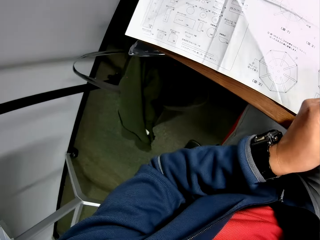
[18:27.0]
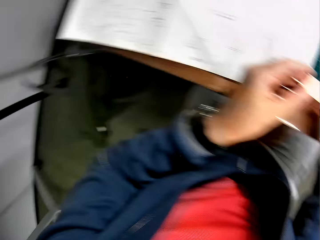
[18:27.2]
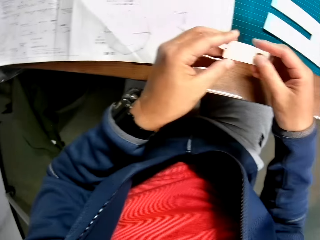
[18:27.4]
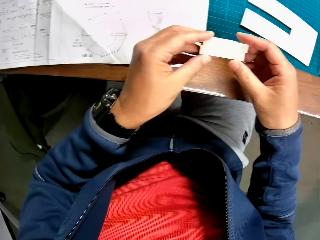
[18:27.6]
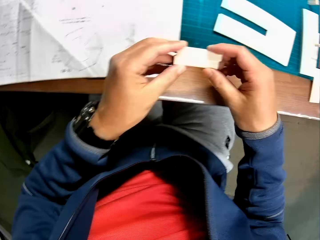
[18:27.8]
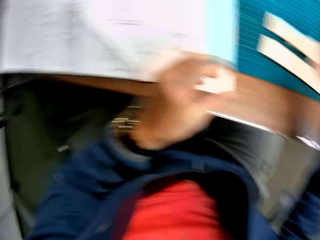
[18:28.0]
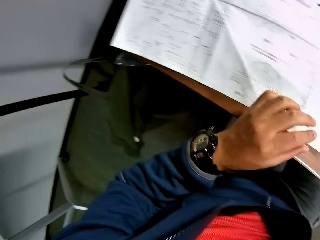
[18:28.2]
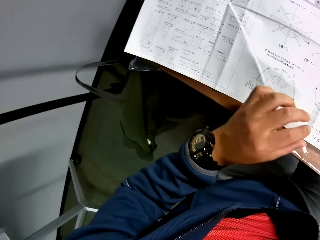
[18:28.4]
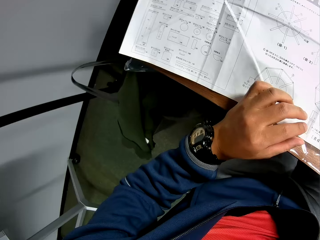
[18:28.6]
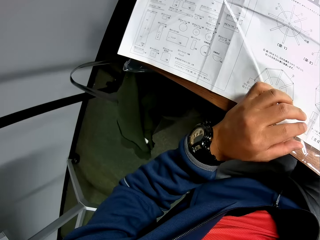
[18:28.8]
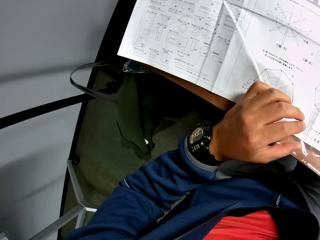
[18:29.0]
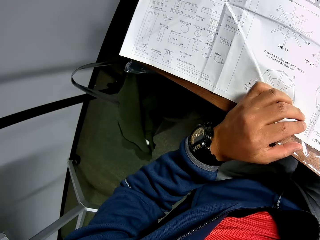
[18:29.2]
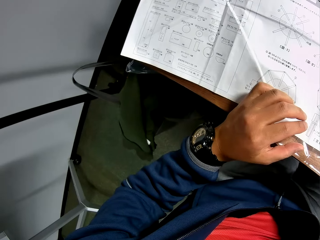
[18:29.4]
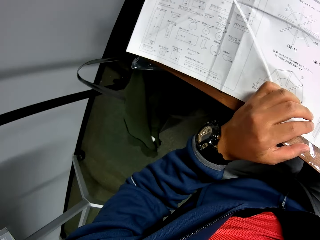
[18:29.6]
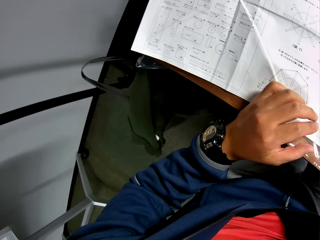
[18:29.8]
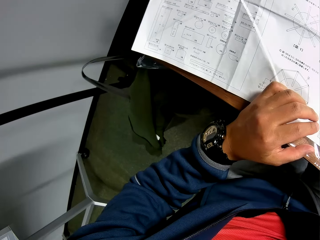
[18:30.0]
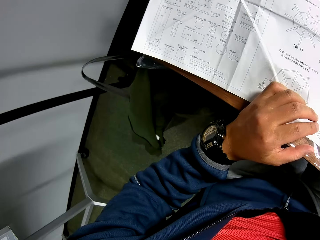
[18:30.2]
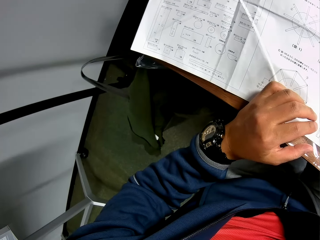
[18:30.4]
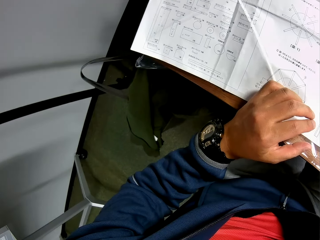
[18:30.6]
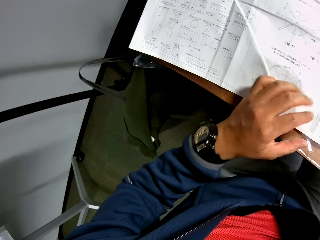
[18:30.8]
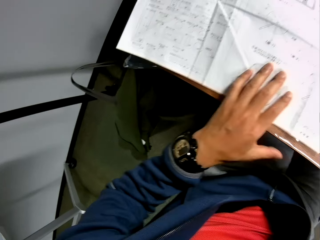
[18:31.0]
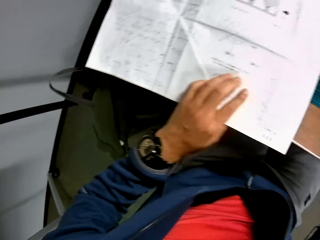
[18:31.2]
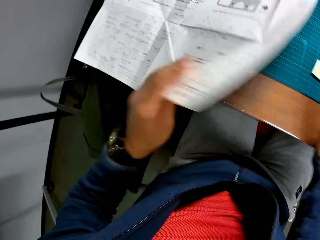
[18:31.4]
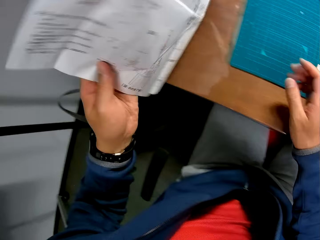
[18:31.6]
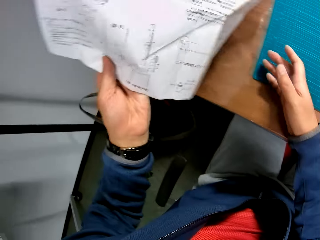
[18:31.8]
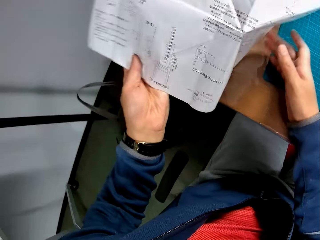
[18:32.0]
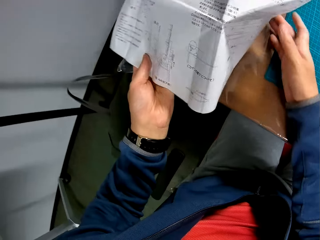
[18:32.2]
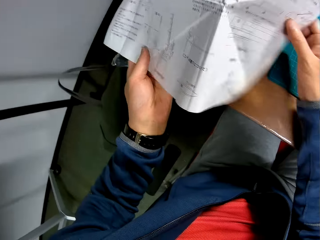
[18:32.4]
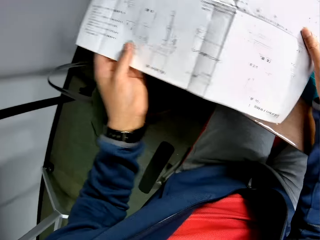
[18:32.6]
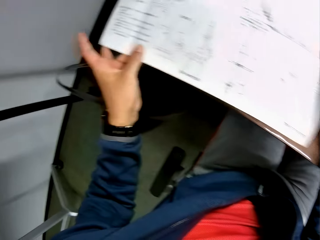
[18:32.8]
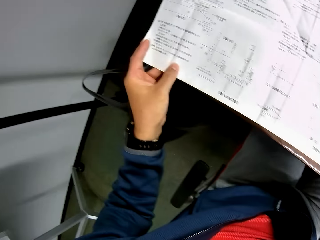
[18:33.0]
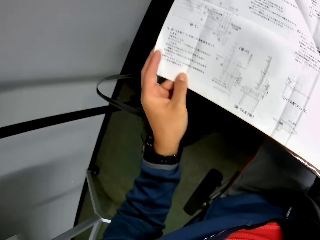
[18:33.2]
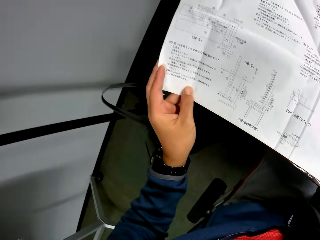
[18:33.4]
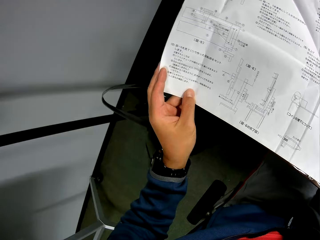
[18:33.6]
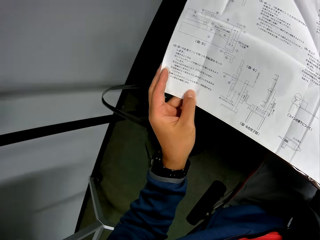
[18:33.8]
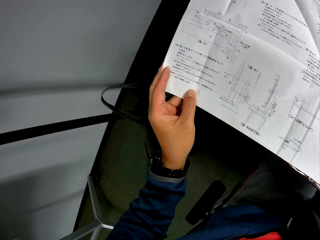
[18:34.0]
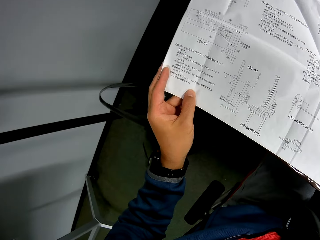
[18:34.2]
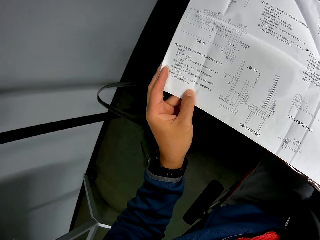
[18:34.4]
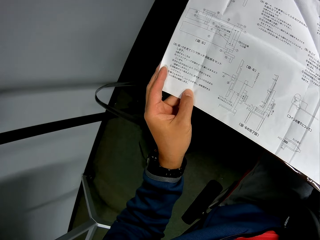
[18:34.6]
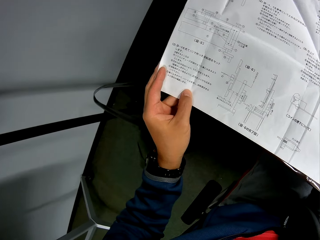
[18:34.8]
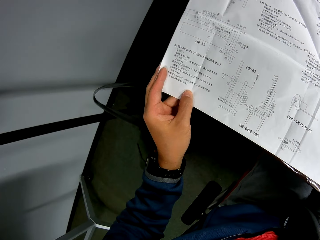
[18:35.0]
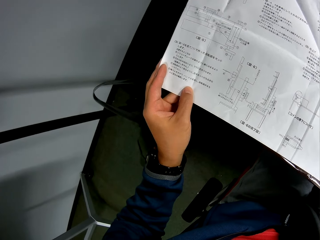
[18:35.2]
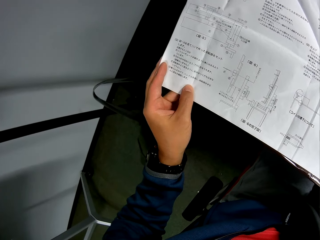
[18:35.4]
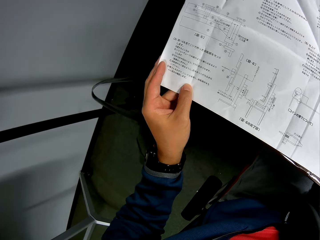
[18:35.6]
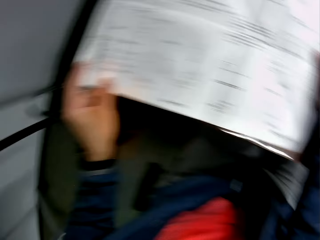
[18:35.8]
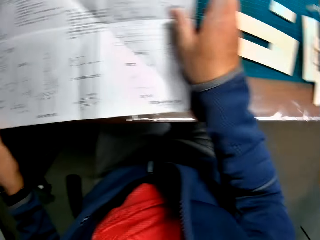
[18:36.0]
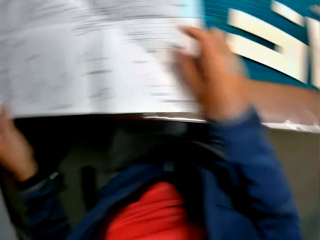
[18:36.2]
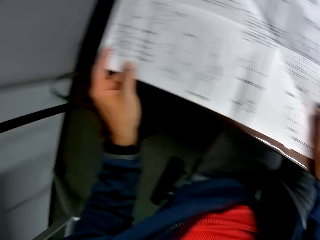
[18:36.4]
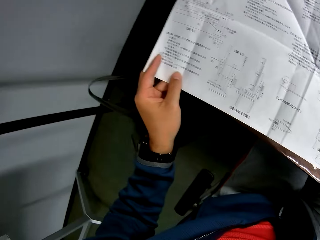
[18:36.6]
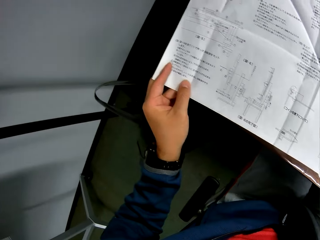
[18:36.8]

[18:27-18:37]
The camera wearer looks at the pieces of wood. He drops the pieces of mechanical model on the table with his right hand. He turns the mechanical model chart or paper on the table with his left hand. He reads the paper.

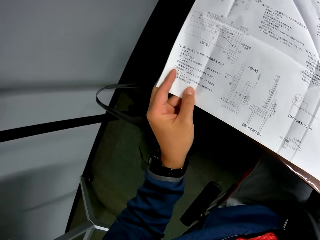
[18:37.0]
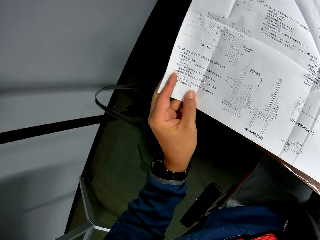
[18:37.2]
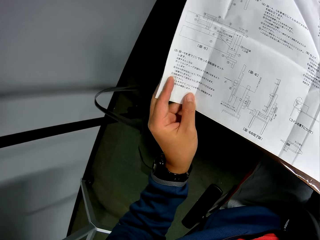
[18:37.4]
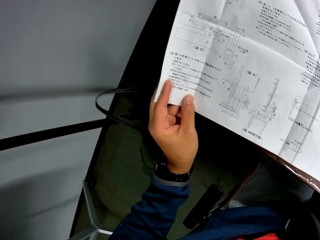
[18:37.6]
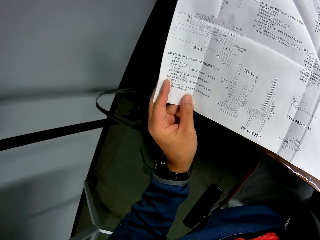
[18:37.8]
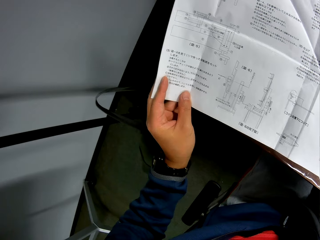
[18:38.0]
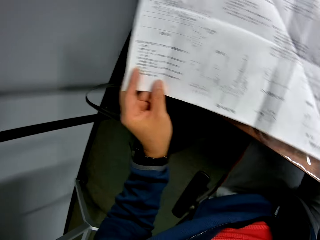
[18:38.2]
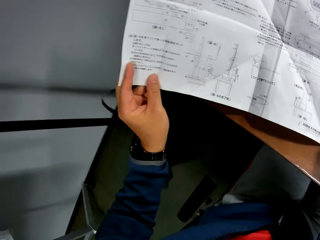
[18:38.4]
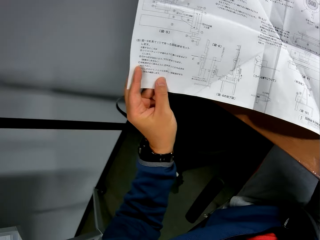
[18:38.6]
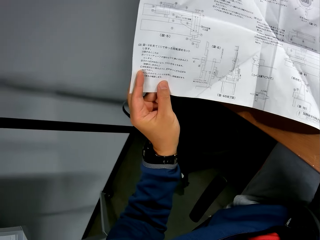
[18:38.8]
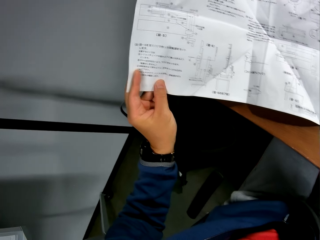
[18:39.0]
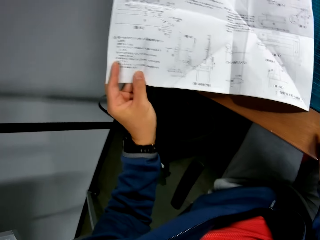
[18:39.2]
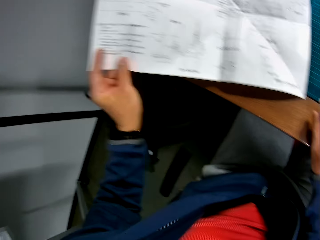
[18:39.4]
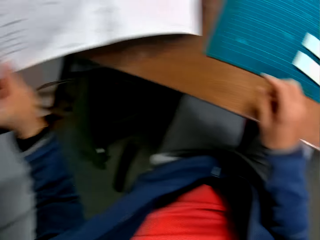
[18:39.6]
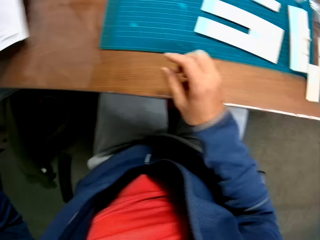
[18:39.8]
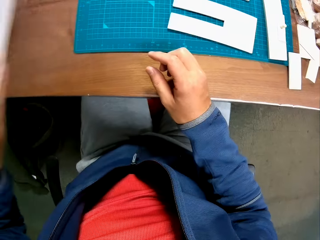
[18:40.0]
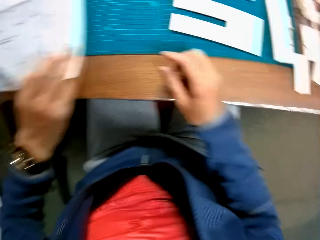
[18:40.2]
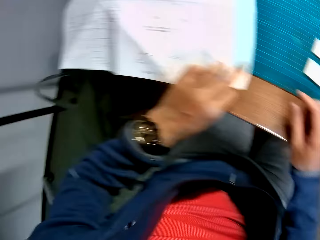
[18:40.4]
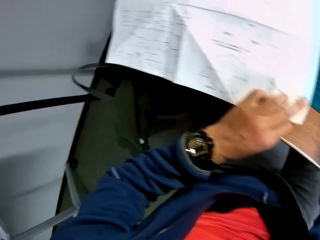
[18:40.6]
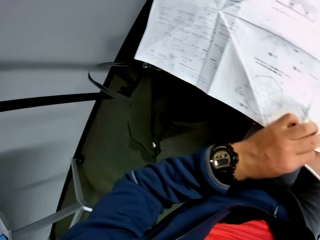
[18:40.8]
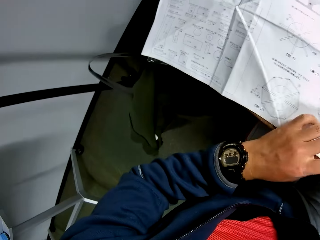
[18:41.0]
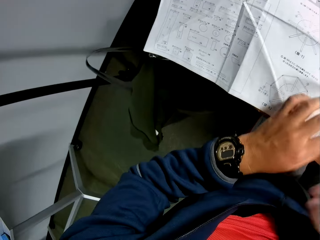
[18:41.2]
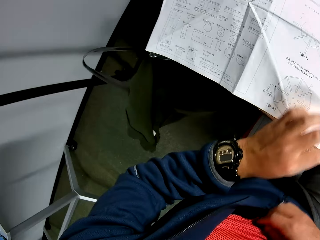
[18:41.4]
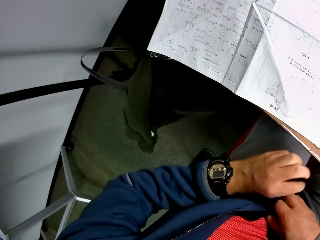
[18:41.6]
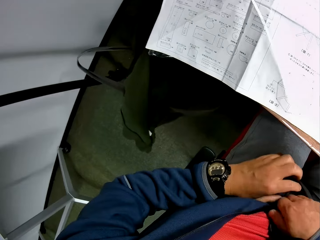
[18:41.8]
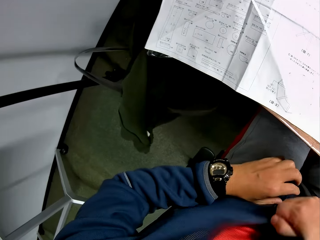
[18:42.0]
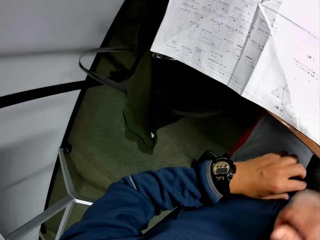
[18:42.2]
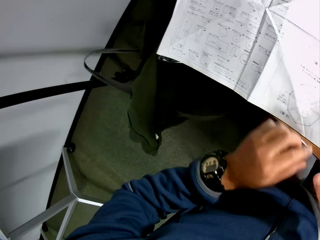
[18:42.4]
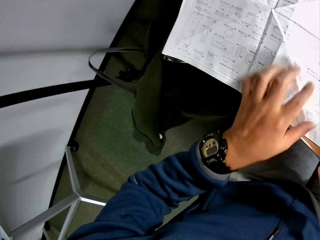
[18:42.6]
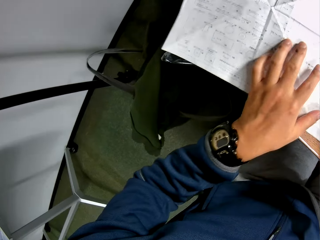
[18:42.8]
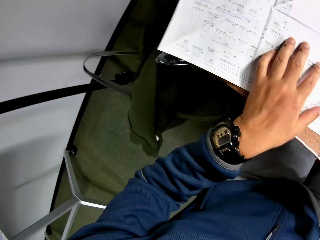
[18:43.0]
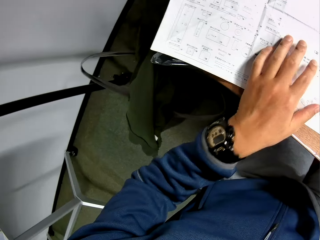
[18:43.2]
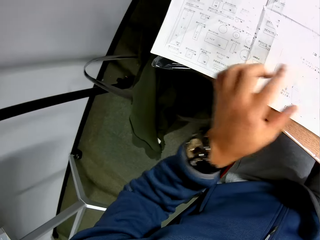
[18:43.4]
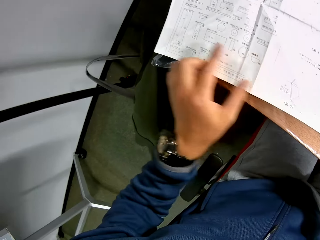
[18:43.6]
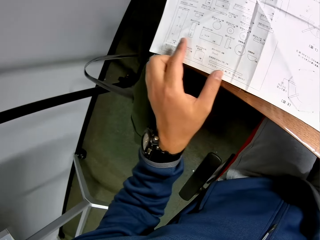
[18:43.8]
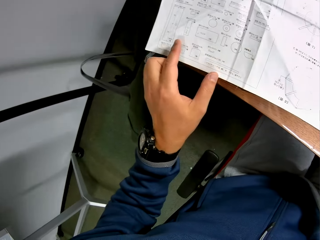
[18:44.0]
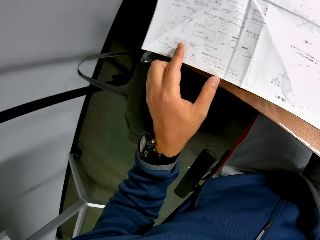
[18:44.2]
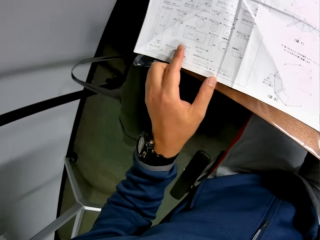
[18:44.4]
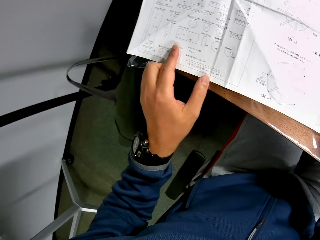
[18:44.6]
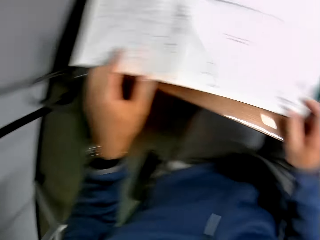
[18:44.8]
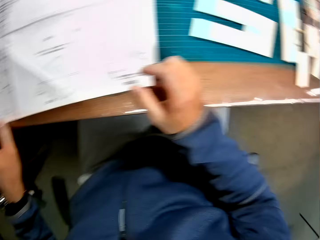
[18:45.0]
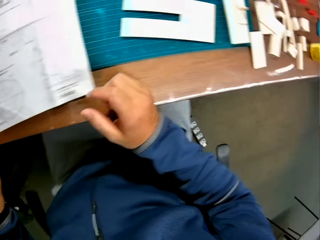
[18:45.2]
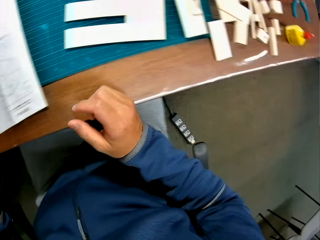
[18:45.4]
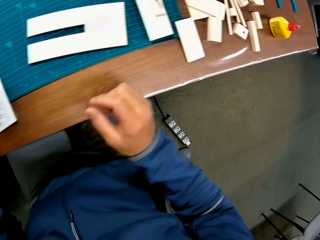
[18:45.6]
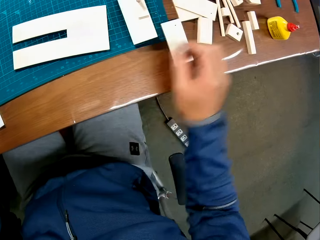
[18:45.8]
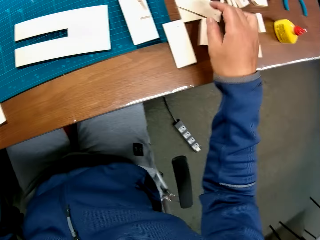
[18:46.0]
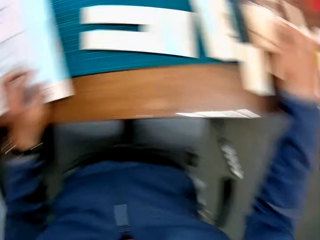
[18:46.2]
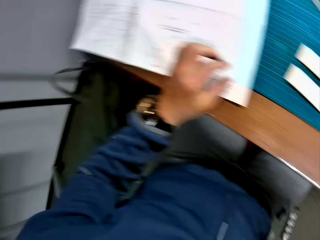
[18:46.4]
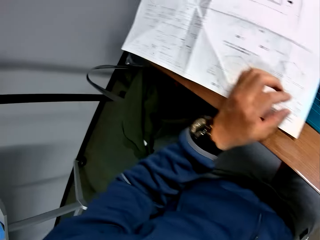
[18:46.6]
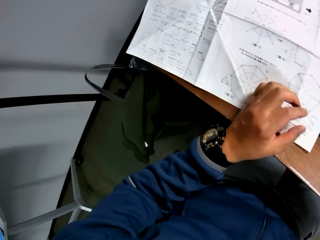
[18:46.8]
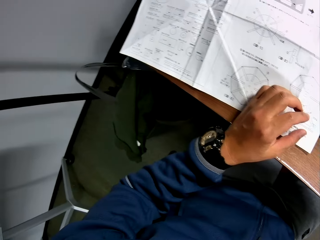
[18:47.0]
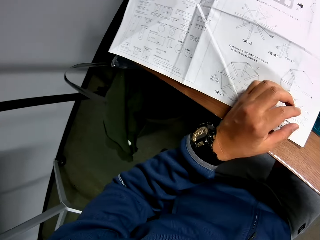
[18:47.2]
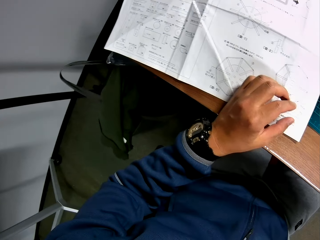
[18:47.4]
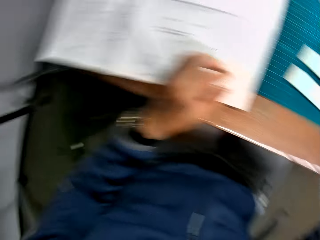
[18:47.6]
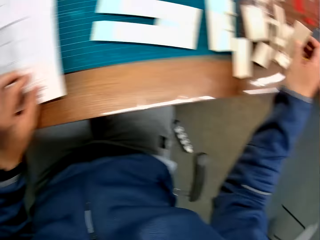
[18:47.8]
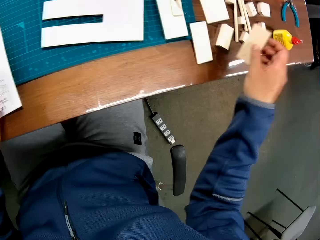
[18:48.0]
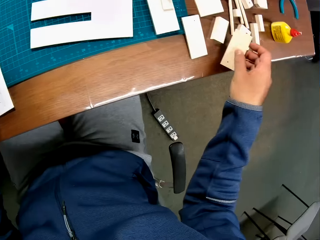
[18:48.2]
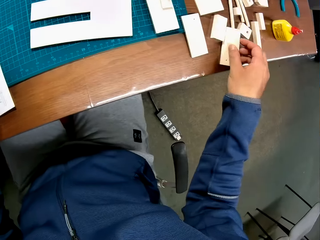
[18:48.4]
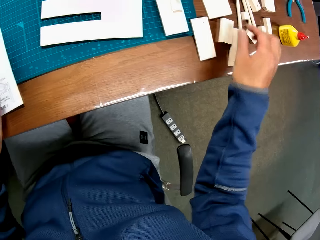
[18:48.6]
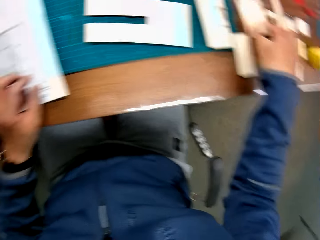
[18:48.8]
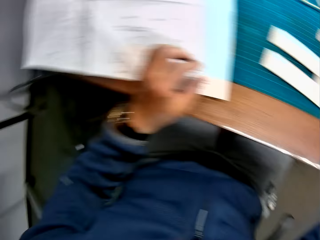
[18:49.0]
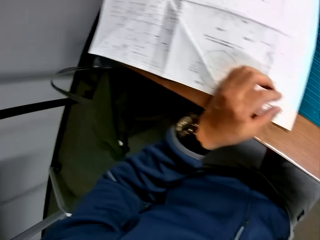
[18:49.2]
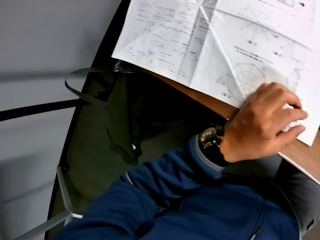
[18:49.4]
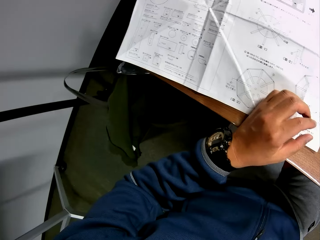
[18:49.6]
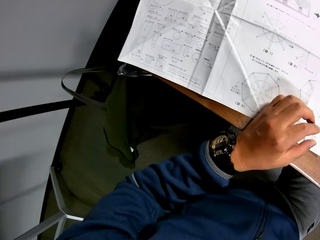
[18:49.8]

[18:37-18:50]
The camera wearer turns the mechanical model chart or paper on the table with his left hand. He removes his left hand from the mechanical model chart and places his left hand on the mechanical model chart on the table. He zips the jacket. He reads the paper. He adjusts pieces of mechanical model on the table with his right hand. He picks up a piece of wood and puts the piece of wood on the table.
